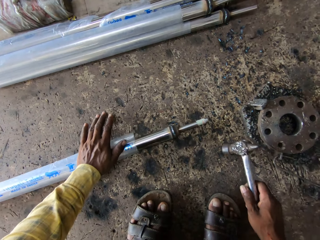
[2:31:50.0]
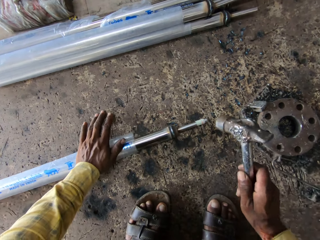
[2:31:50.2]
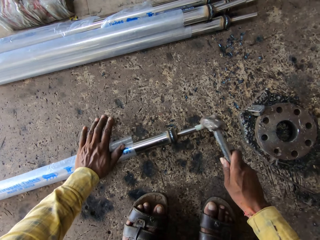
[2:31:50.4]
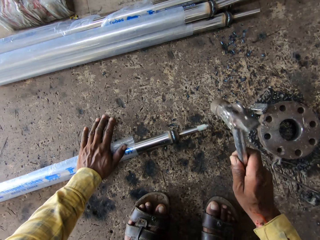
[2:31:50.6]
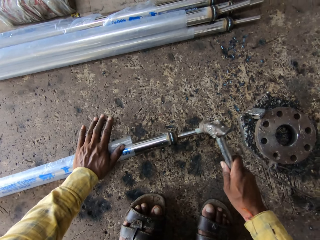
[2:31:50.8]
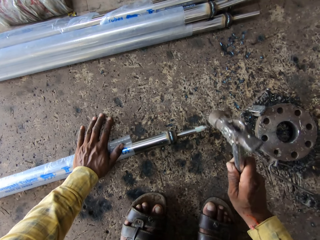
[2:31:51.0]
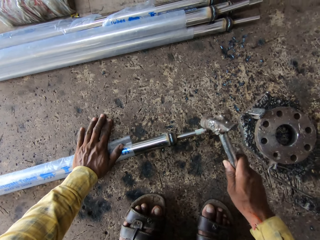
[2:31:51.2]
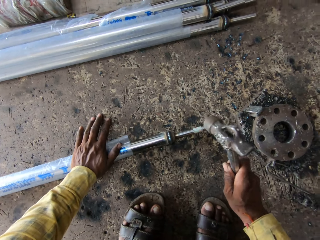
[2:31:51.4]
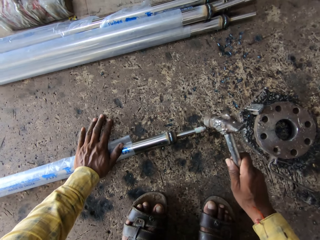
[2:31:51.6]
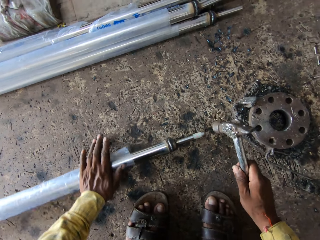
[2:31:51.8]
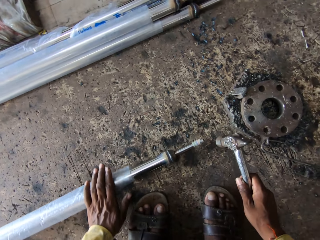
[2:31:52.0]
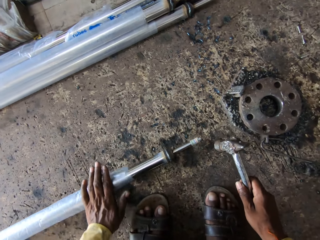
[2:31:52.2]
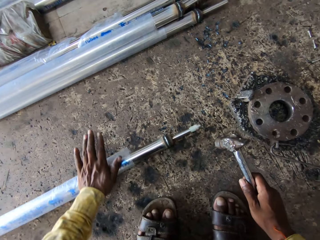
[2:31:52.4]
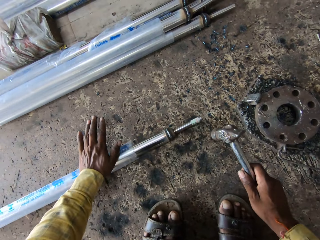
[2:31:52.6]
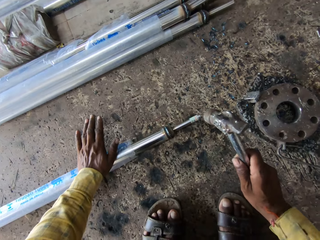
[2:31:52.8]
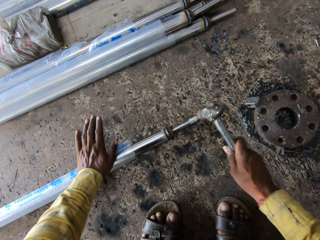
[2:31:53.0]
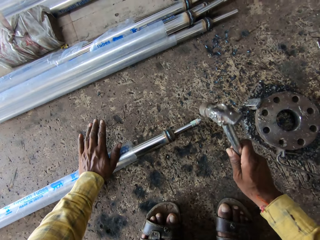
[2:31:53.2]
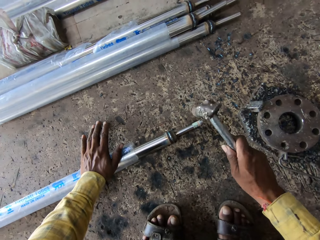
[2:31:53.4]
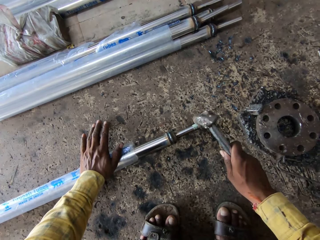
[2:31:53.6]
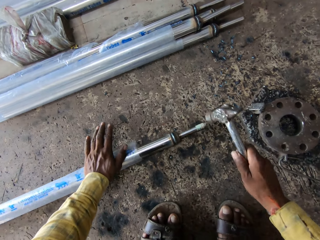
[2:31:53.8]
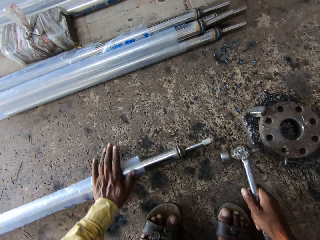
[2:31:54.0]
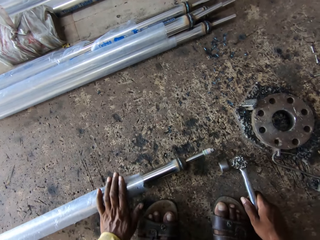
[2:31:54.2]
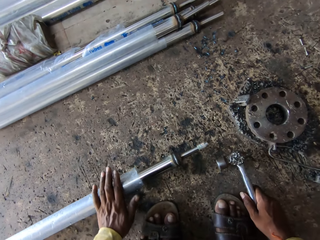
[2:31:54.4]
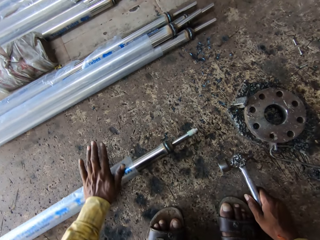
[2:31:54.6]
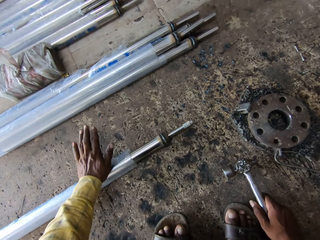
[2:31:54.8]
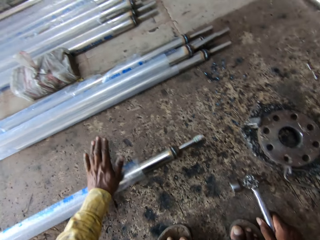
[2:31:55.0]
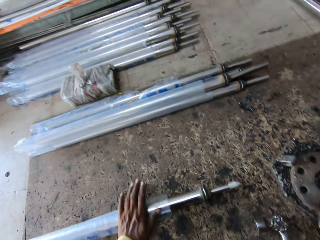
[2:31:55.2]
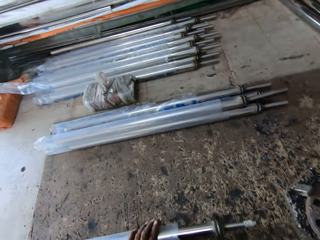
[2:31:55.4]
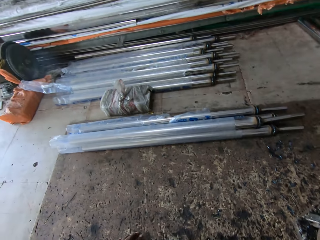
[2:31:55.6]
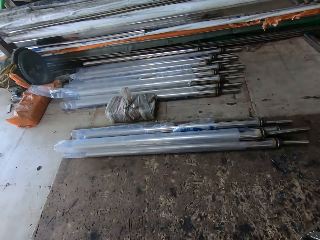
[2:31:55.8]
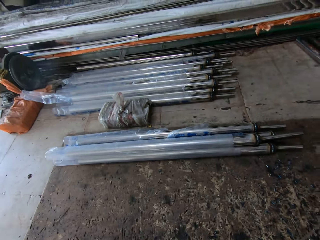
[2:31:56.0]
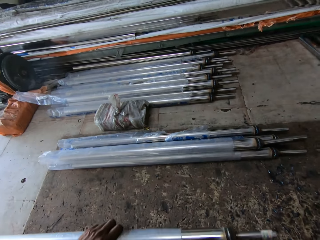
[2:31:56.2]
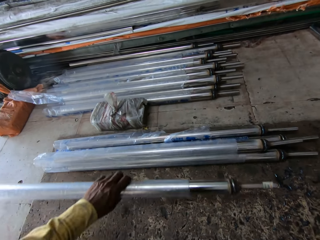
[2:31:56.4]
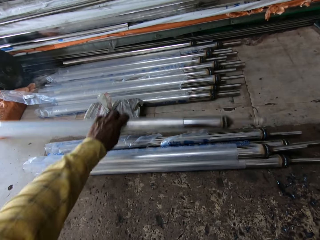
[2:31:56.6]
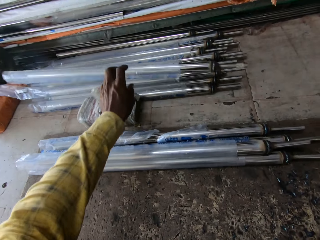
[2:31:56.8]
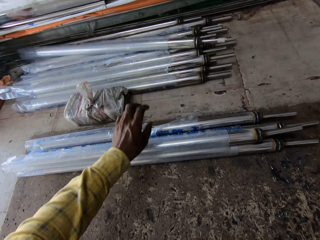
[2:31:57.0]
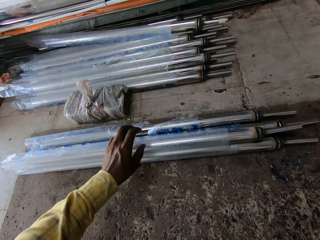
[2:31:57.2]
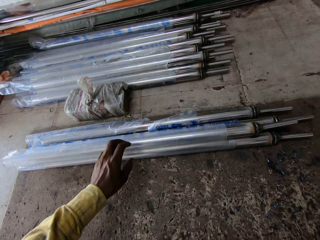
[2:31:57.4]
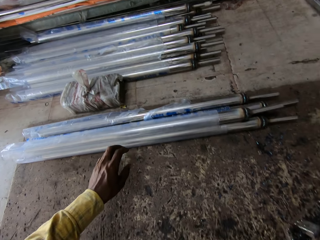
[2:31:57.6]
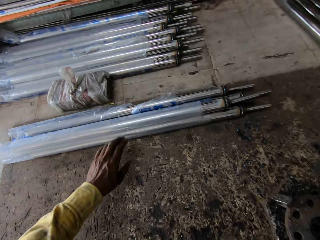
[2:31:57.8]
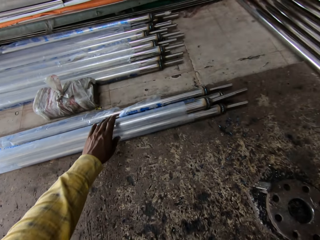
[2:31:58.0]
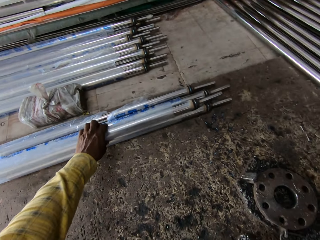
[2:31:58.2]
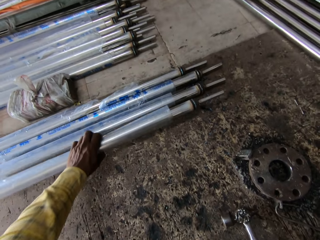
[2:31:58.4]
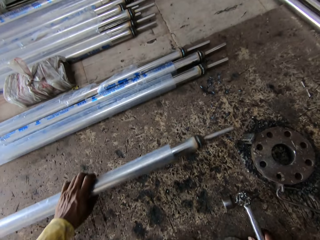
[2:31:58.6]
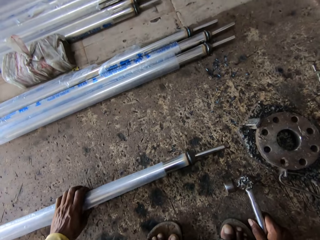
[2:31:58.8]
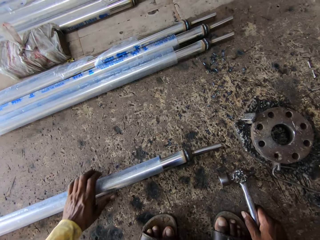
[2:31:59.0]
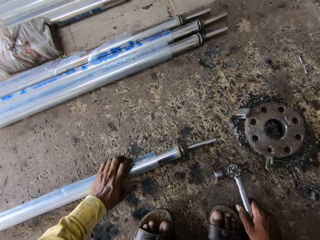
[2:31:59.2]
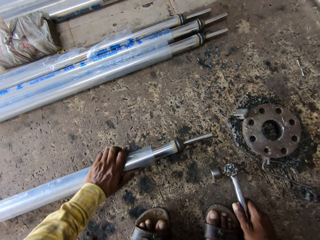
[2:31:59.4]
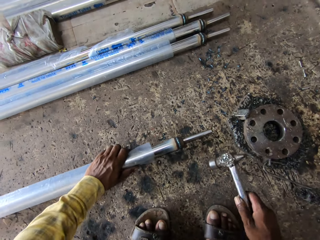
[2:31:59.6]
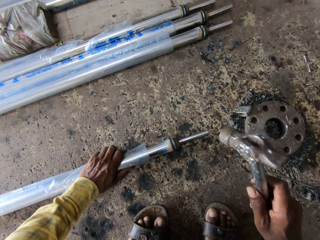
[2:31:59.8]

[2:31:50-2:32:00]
The camera wearer moves the metal rod down. They roll the metal rod, lift the hammer, and hit the metal rod with the hammer. They roll the metal rod, move the metal rod down, and hit the metal rod with the hammer. They move the metal rod down and roll the metal rod. They look around. They lift the metal rod, throw the metal rod aside, and pull back the left hand. They pick up the metal rod and pull the metal rod.

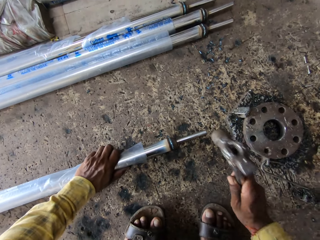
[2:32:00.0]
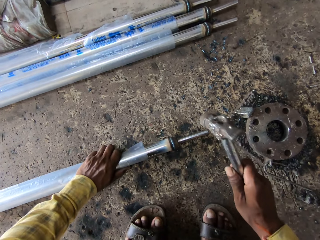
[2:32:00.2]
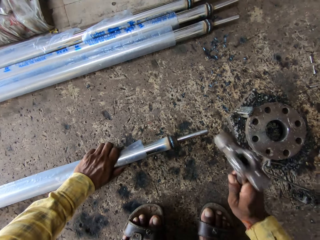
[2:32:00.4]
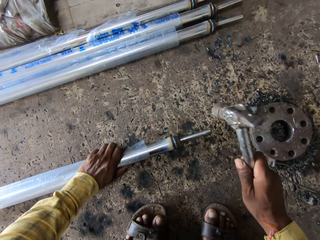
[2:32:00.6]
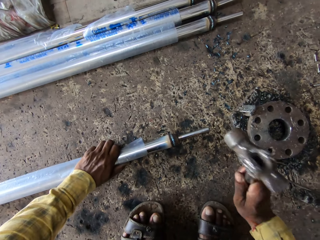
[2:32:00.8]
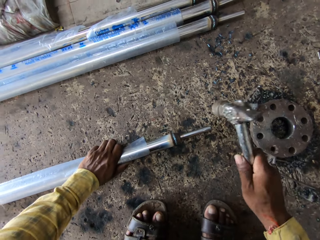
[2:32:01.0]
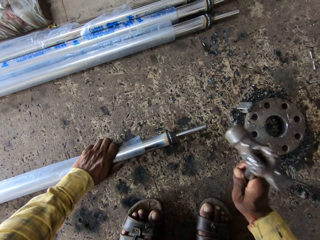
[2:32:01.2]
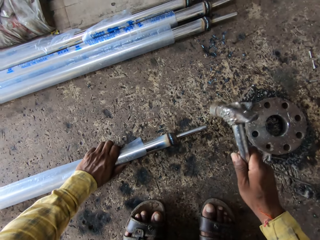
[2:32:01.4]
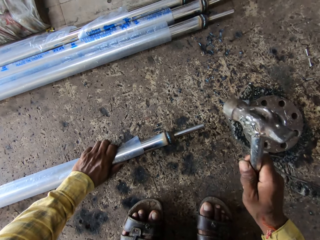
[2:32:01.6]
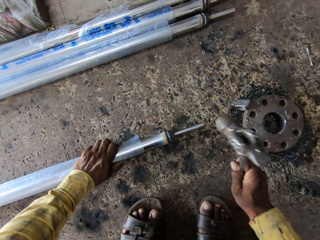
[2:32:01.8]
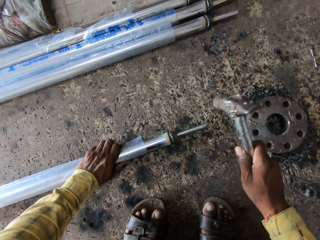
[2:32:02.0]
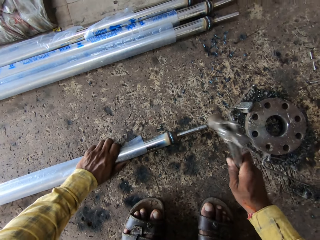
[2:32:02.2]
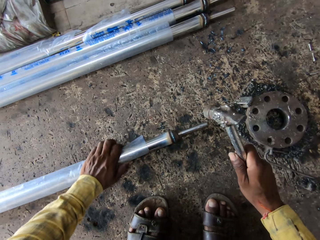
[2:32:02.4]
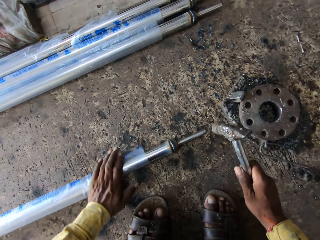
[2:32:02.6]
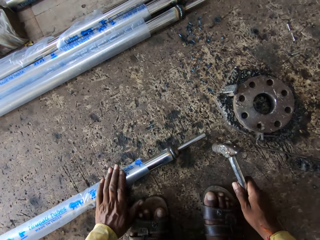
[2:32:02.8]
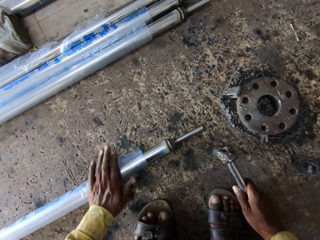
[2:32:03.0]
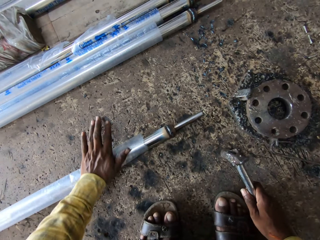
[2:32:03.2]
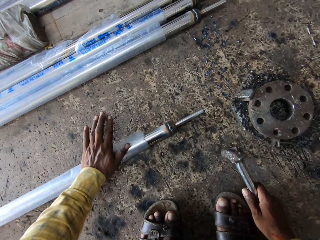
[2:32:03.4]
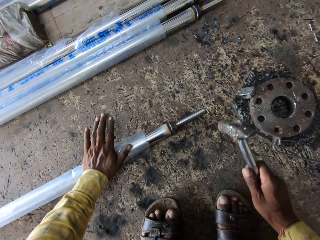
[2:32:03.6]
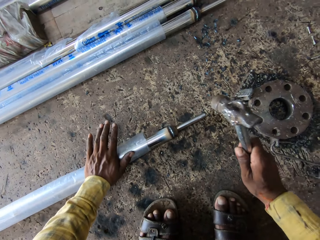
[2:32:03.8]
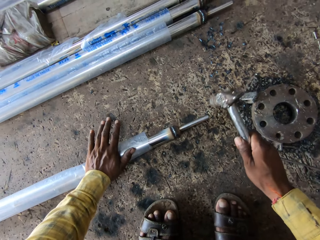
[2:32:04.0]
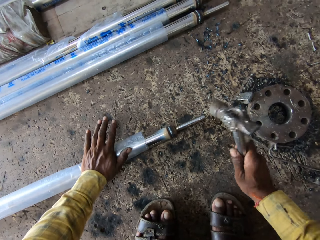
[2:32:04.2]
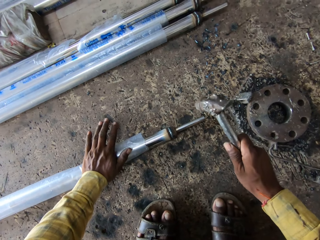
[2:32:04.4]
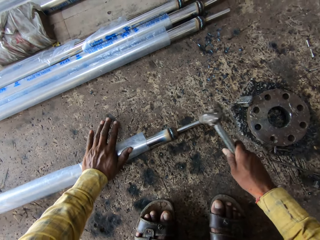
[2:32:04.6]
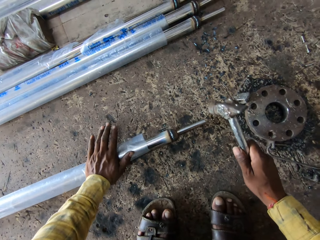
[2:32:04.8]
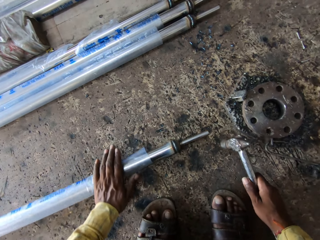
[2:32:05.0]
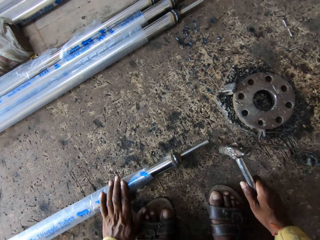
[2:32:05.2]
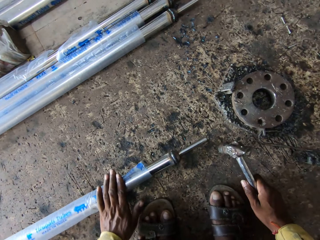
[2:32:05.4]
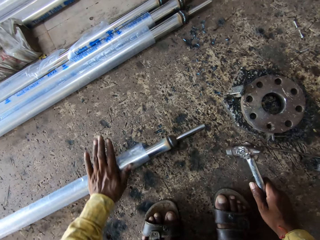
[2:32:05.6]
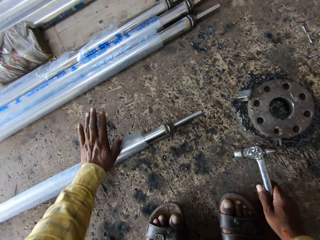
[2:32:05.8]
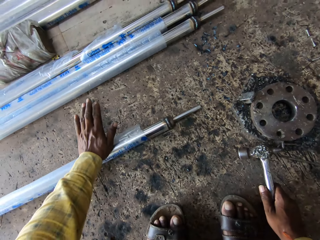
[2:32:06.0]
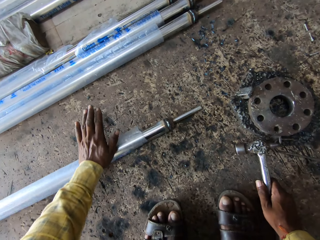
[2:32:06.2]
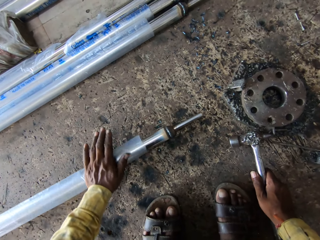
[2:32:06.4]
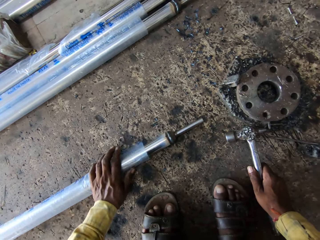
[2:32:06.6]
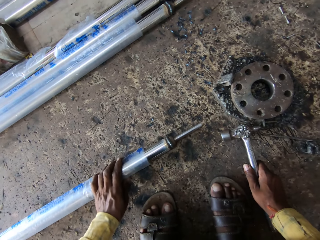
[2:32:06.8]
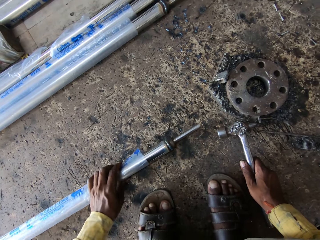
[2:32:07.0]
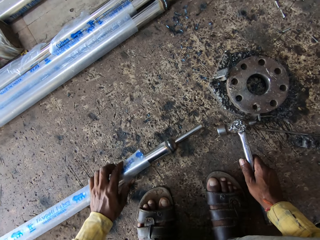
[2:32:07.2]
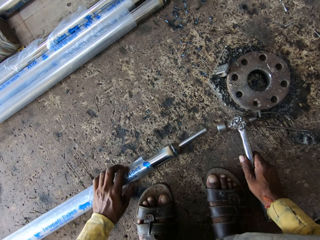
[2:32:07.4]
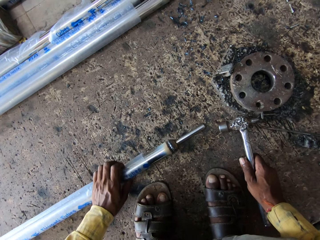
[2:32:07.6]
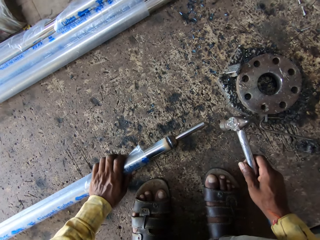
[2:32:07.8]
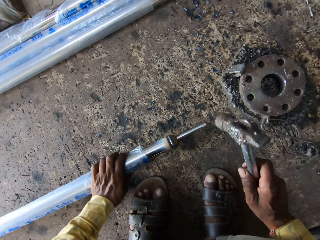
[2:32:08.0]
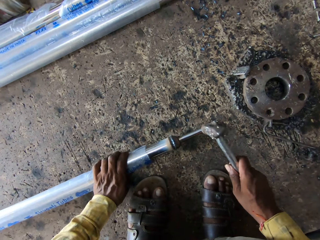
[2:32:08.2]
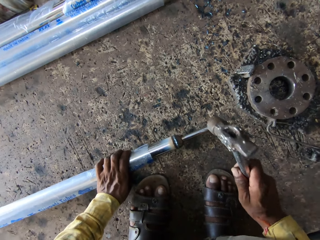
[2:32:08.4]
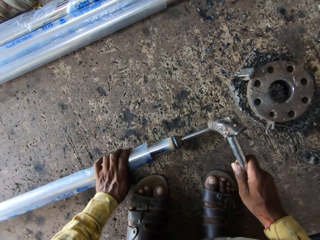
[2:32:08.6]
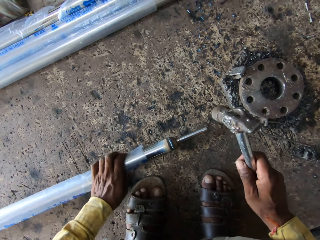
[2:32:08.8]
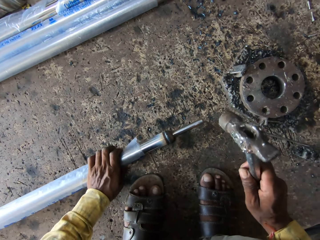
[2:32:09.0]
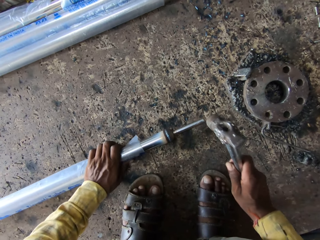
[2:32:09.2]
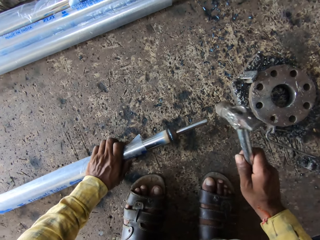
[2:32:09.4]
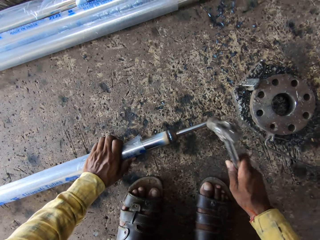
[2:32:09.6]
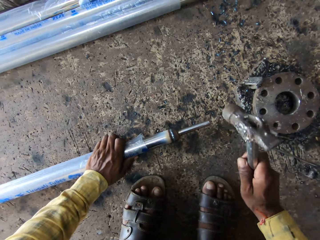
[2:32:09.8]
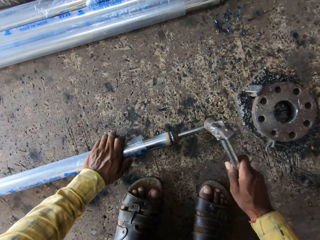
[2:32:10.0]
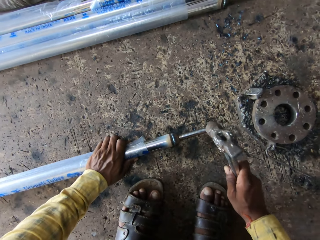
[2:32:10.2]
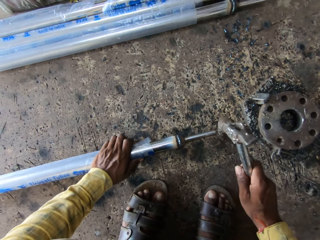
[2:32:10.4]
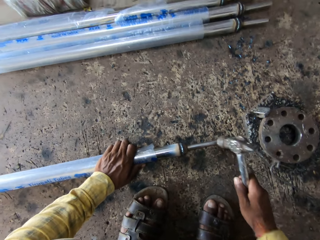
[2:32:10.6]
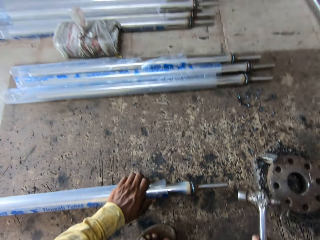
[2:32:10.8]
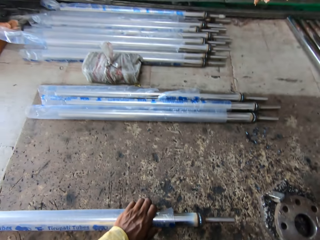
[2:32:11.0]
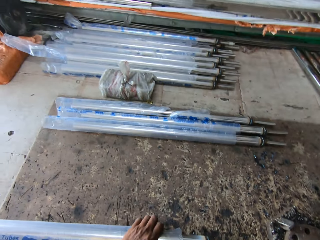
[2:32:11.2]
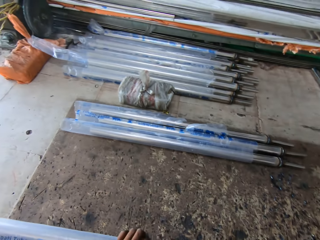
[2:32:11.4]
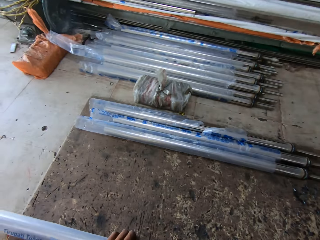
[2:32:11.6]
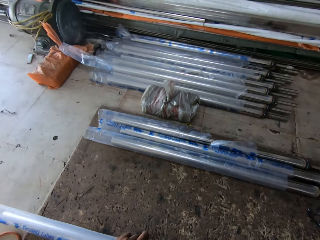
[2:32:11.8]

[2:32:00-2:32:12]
The camera wearer lifts the hammer and hits the metal rod with the hammer. They move the metal rod down and roll the metal rod. They lift the hammer and hit the metal rod with the hammer. They move the metal rod down and roll the metal rod. They hit the metal rod with the hammer. They look around.
